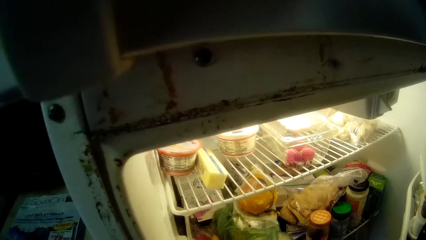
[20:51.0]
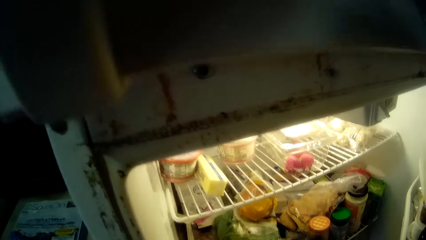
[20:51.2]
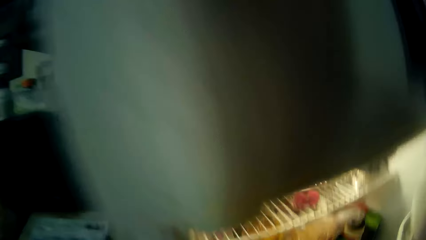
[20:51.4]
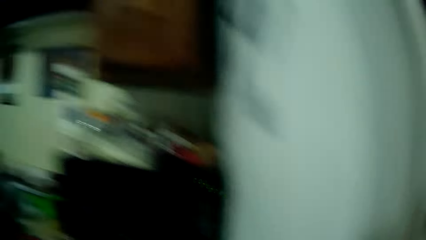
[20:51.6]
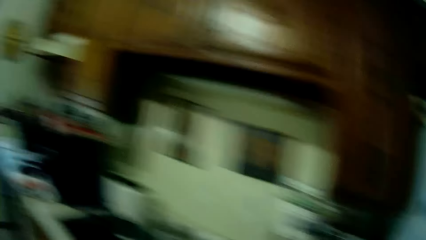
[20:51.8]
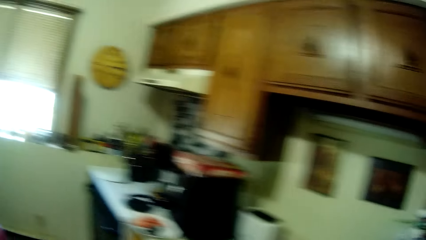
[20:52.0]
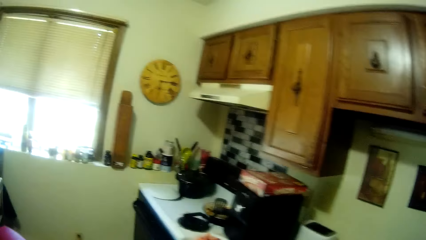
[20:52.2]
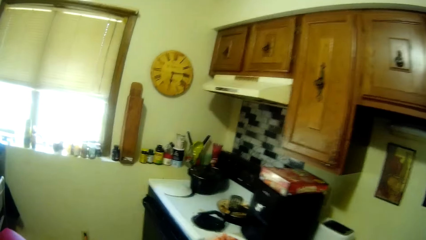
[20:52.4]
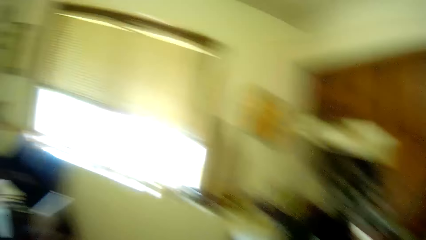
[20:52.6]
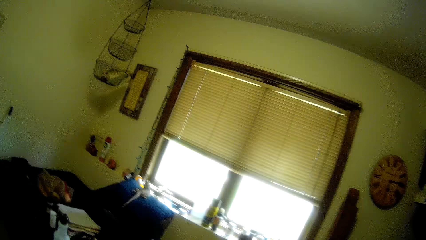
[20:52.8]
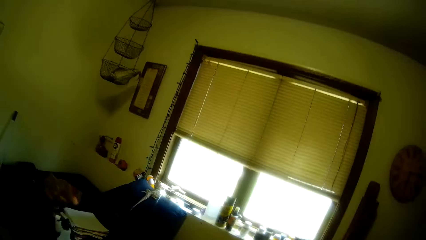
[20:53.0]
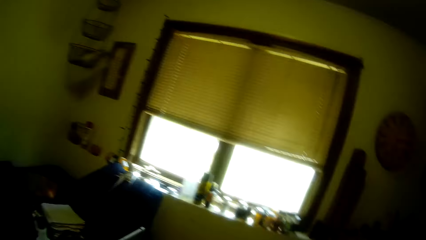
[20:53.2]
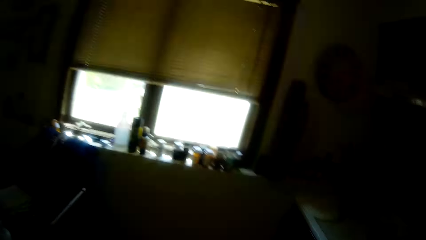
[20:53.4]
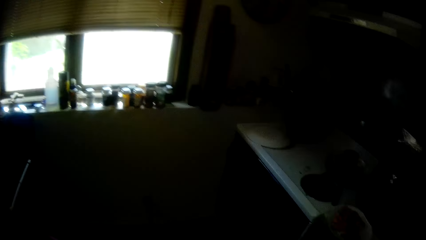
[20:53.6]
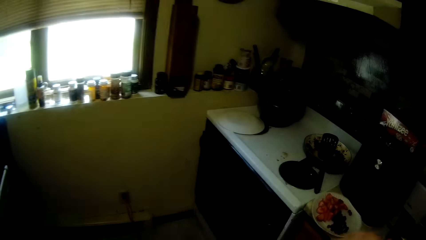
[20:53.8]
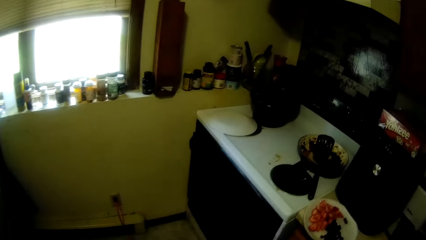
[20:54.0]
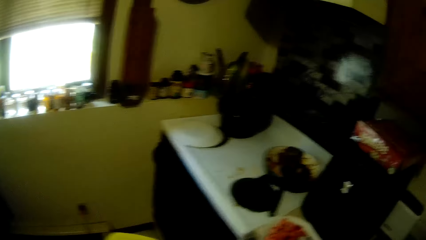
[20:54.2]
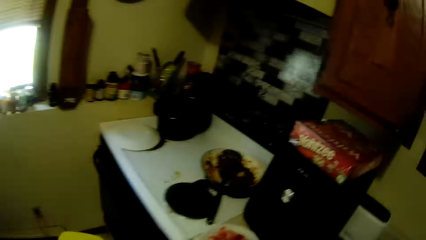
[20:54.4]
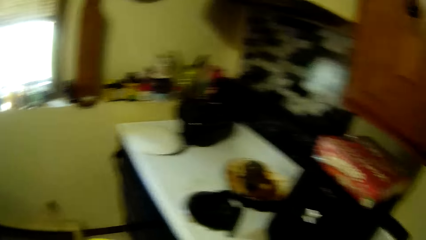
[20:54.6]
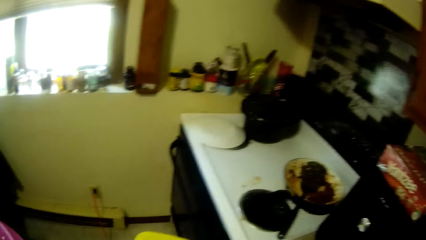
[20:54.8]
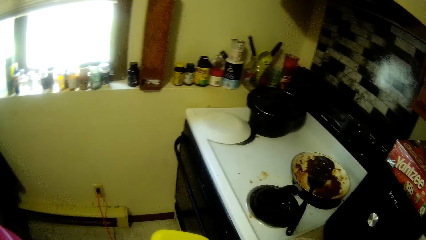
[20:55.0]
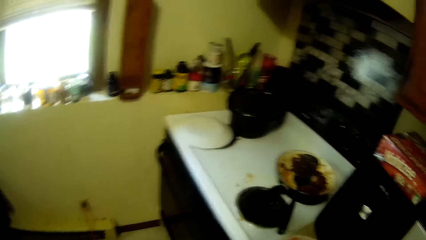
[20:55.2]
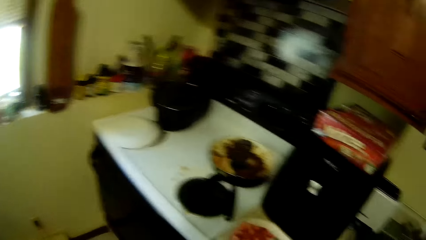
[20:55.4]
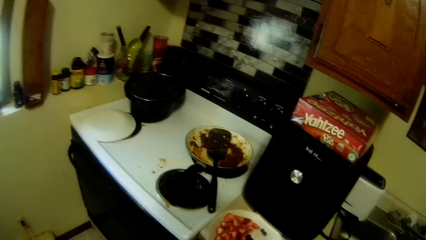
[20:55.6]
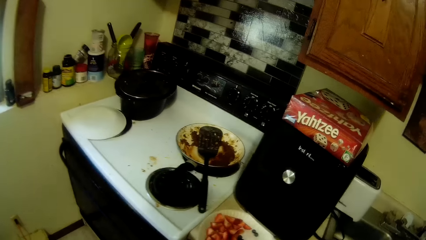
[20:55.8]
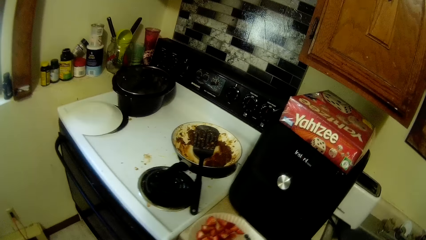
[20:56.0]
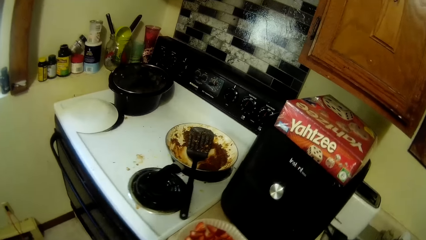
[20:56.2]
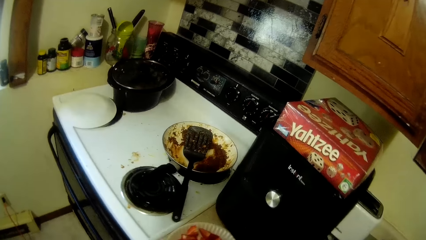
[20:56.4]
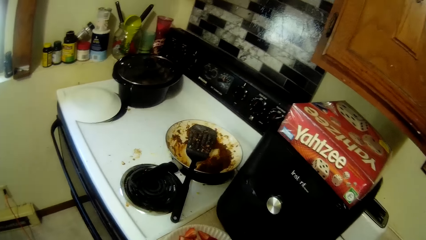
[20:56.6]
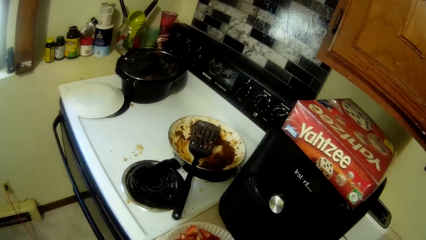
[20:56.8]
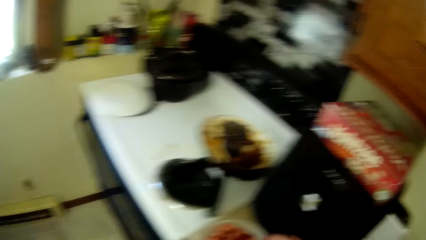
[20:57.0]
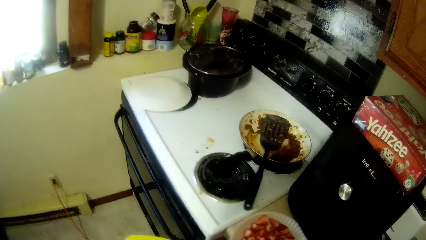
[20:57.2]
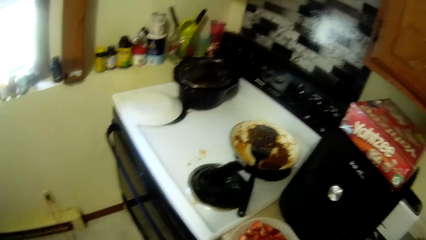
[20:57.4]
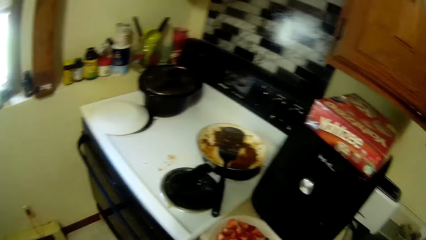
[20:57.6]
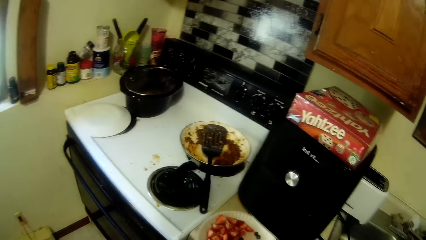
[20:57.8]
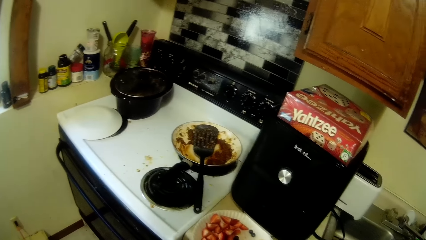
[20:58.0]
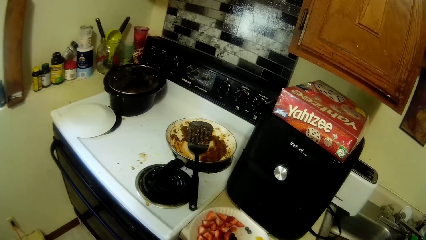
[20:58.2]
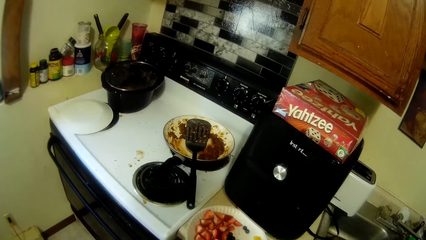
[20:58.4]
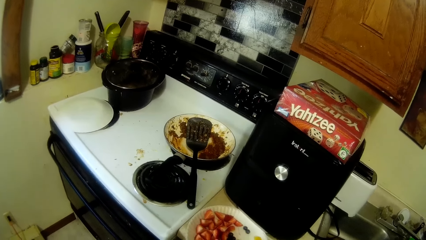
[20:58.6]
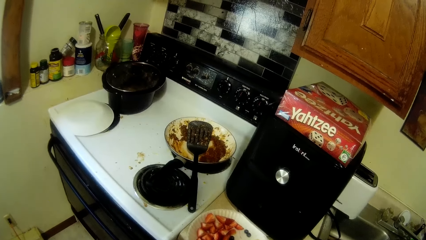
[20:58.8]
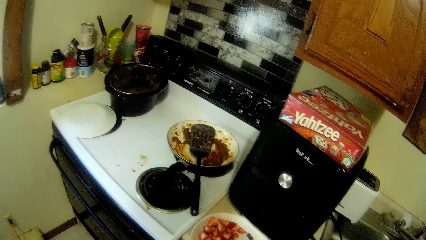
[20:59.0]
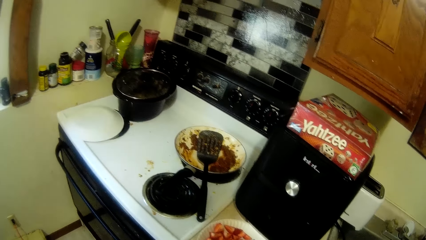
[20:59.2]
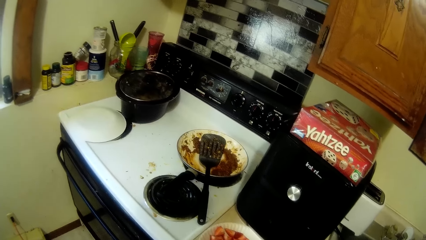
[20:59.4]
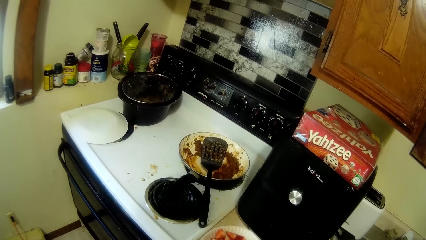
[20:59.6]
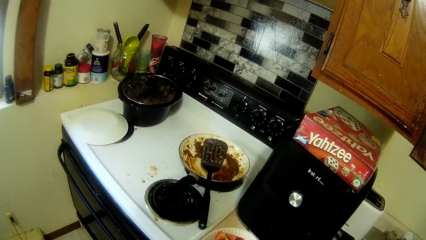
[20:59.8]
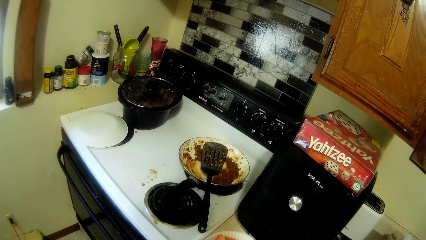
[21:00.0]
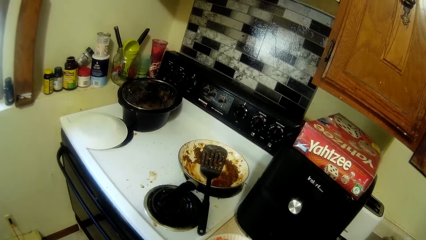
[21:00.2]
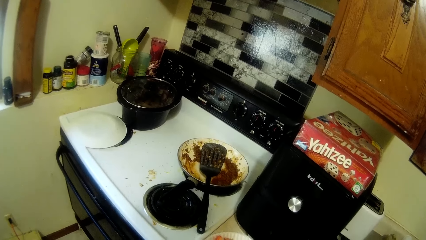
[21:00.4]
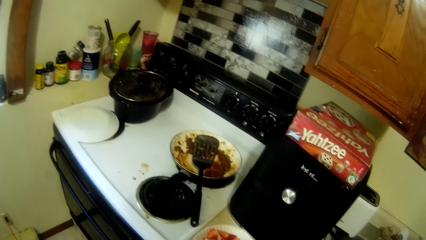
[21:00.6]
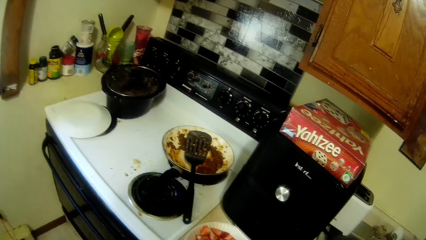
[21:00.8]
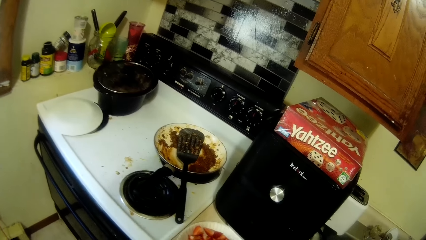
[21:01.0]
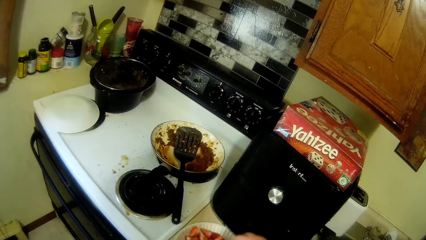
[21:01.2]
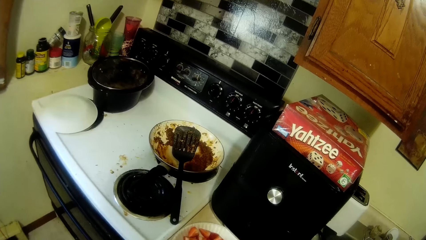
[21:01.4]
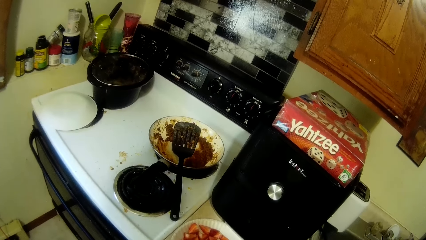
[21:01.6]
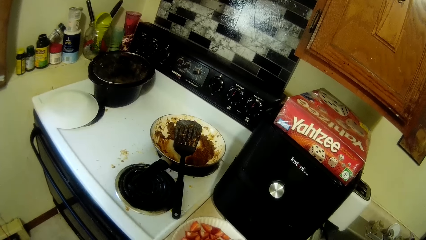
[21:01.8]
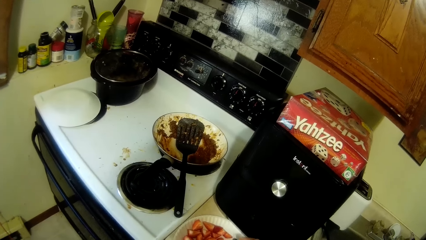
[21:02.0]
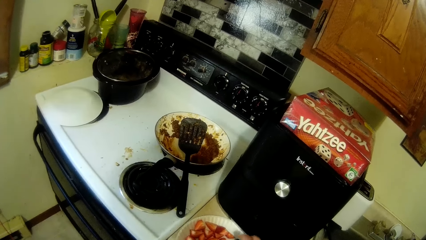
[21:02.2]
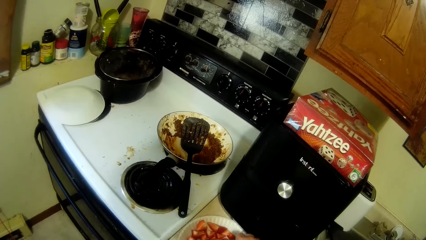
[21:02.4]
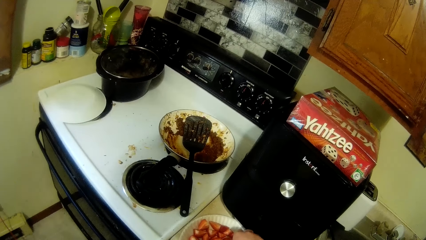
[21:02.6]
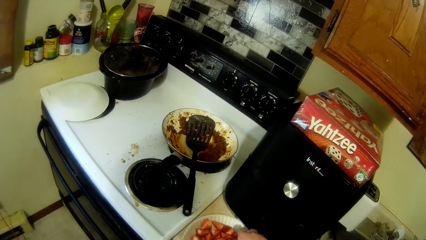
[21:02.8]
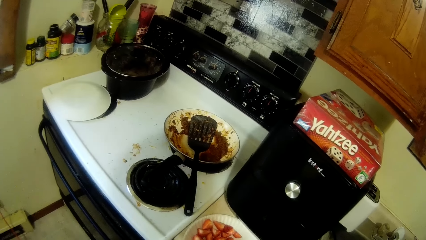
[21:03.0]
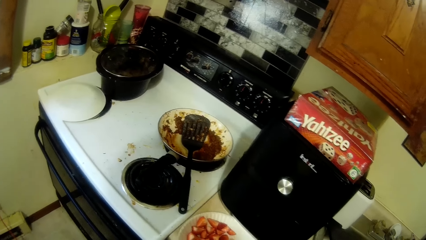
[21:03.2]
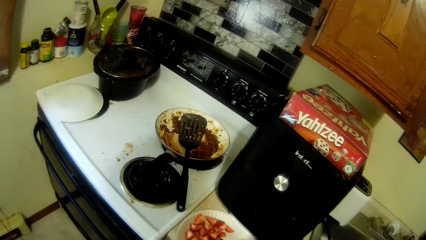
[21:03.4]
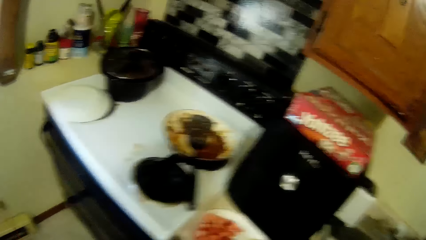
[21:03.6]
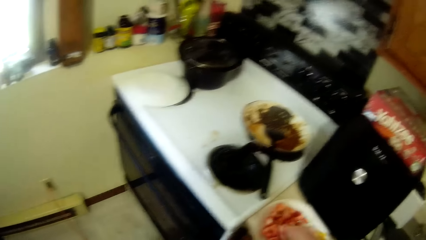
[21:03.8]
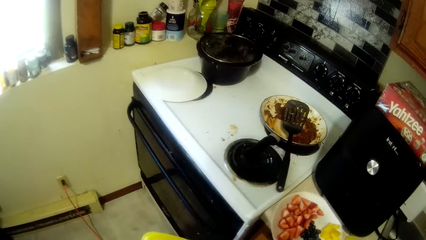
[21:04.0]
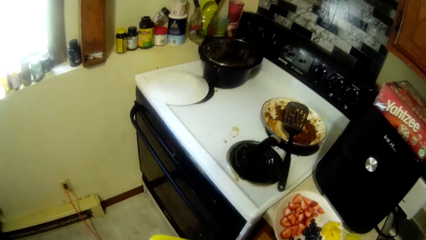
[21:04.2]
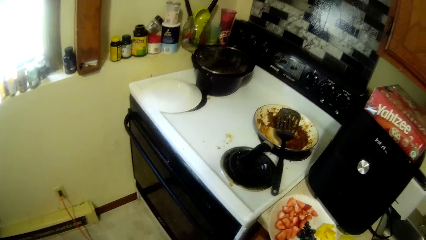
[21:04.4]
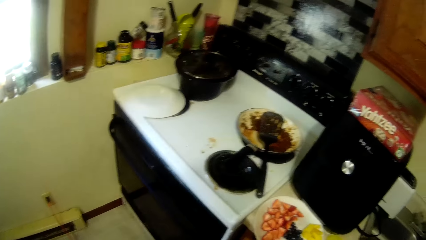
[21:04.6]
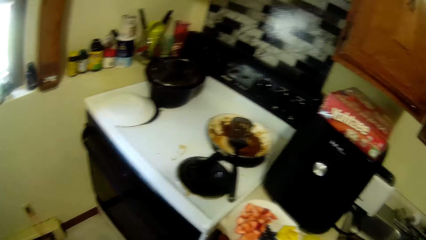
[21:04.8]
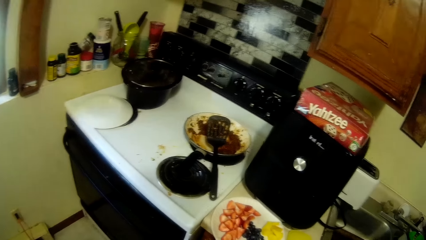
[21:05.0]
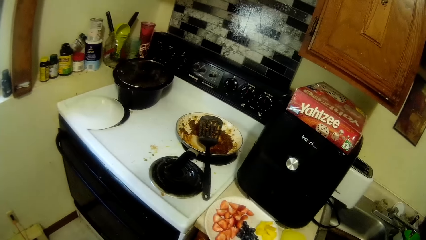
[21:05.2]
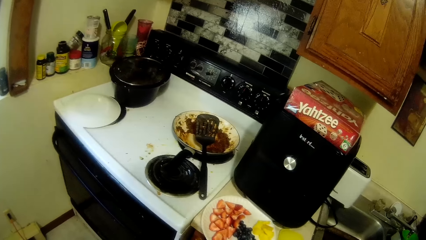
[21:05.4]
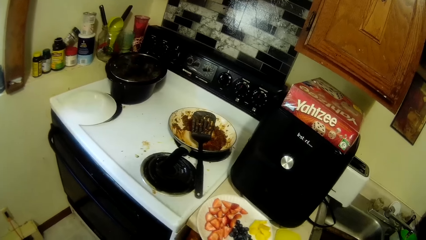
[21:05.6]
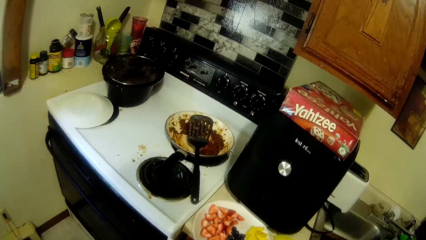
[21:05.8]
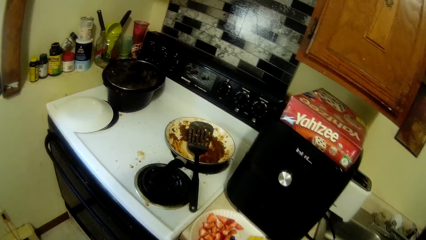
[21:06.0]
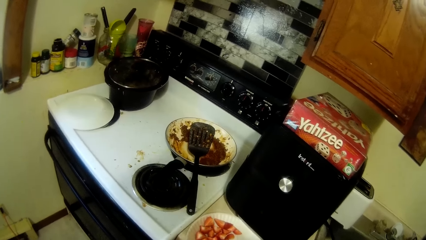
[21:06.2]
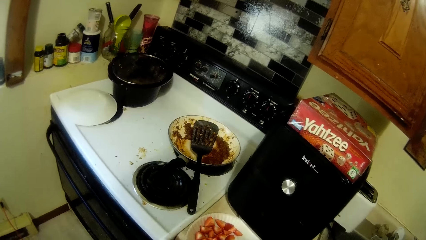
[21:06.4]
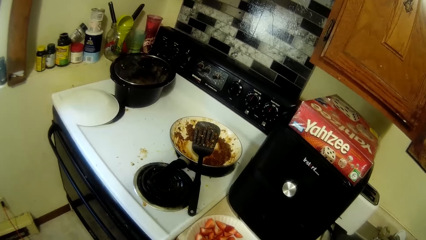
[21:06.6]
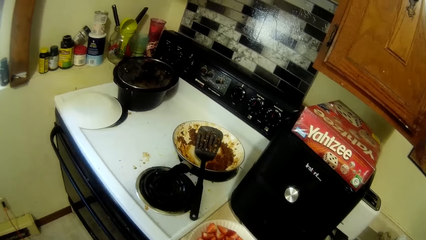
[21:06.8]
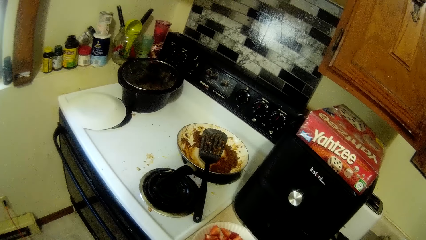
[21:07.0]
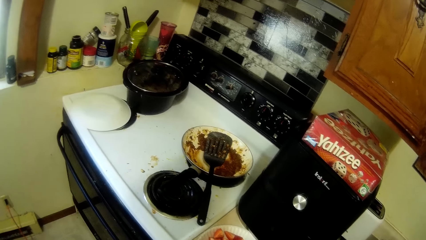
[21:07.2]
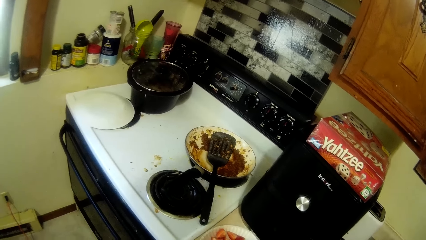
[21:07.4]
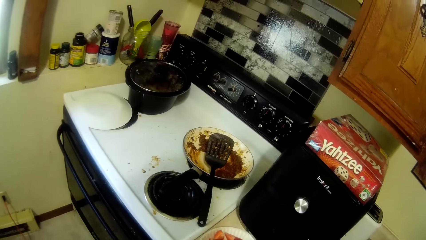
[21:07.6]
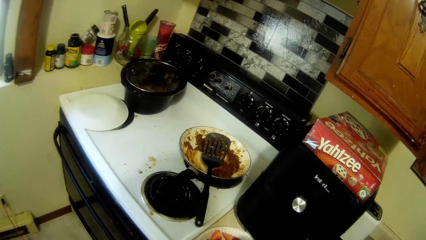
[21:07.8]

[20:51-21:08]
The camera wearer looks around the kitchen. They look at the cooker. They take strawberries on a plate.
